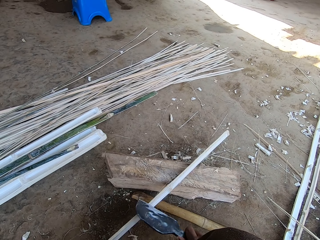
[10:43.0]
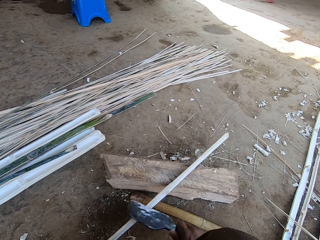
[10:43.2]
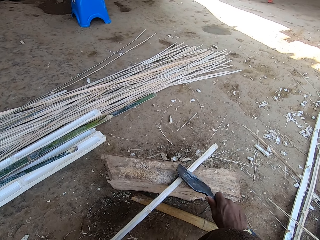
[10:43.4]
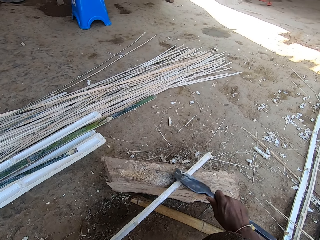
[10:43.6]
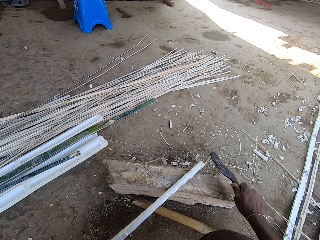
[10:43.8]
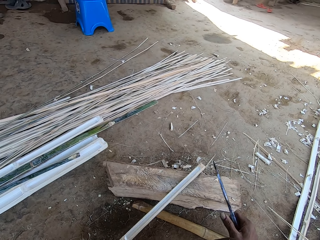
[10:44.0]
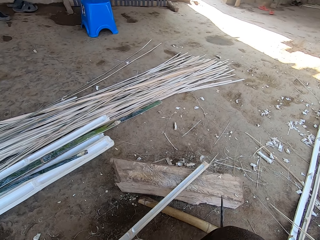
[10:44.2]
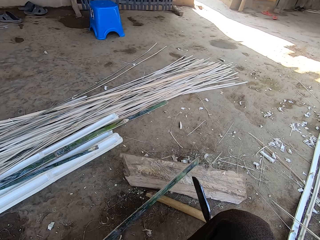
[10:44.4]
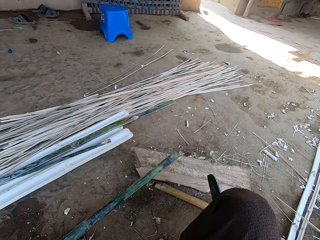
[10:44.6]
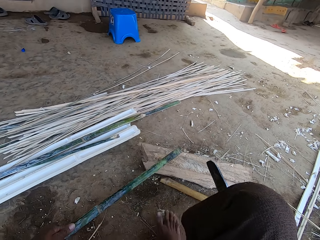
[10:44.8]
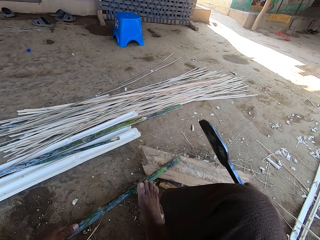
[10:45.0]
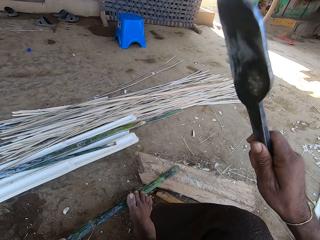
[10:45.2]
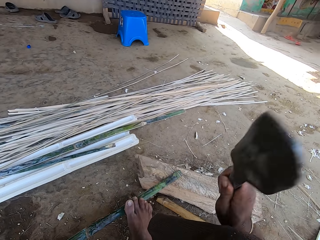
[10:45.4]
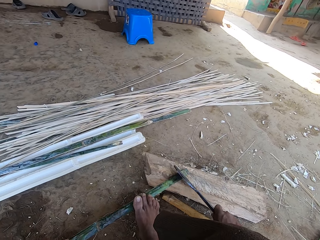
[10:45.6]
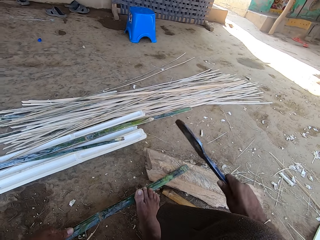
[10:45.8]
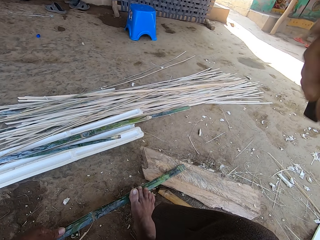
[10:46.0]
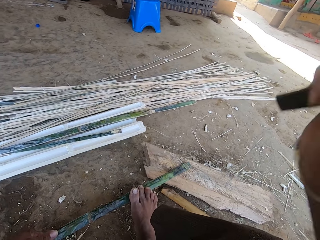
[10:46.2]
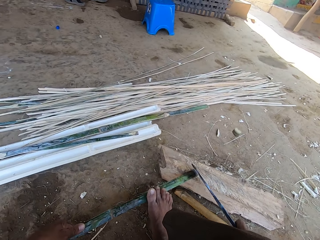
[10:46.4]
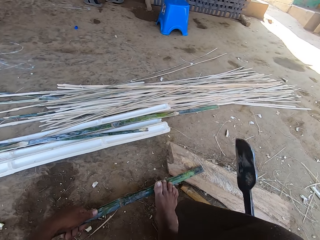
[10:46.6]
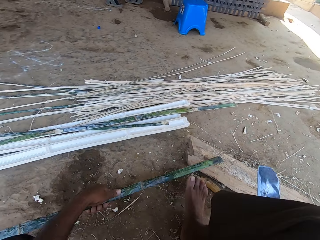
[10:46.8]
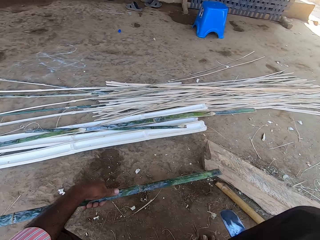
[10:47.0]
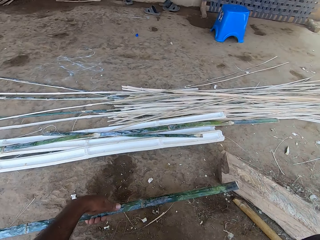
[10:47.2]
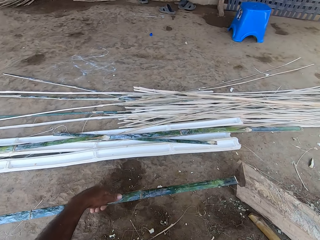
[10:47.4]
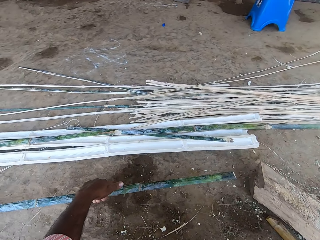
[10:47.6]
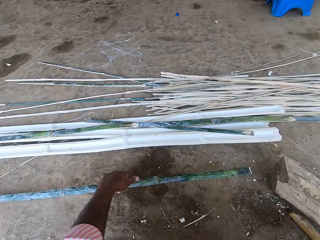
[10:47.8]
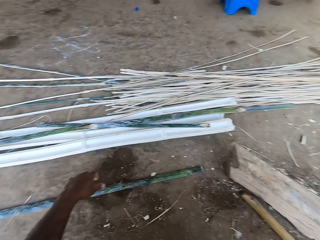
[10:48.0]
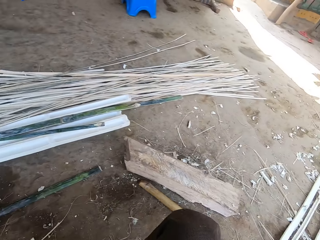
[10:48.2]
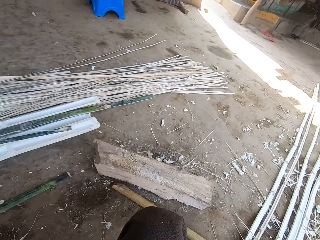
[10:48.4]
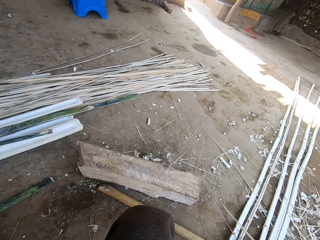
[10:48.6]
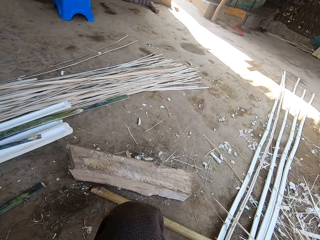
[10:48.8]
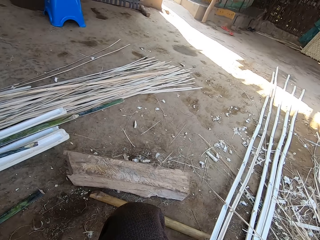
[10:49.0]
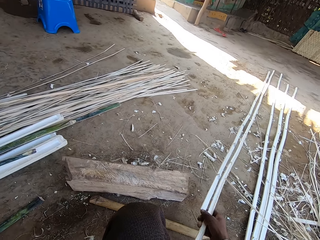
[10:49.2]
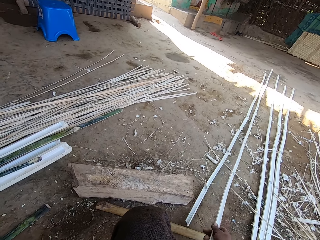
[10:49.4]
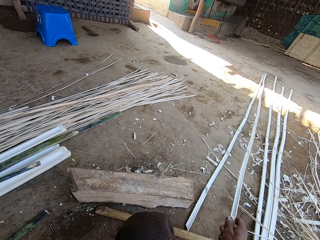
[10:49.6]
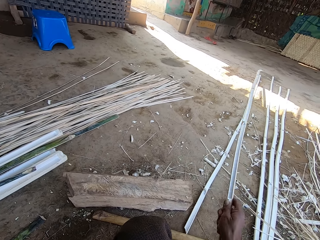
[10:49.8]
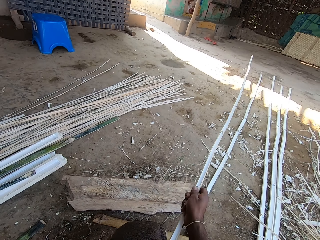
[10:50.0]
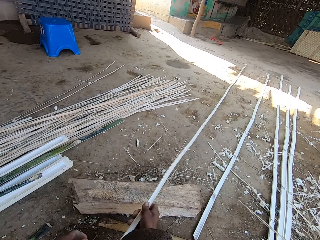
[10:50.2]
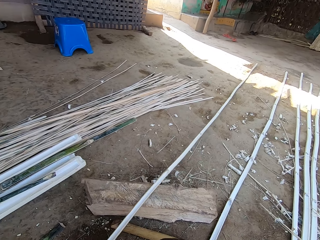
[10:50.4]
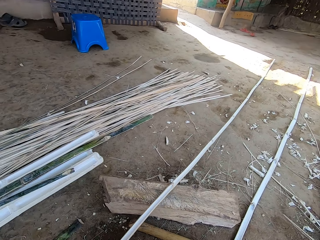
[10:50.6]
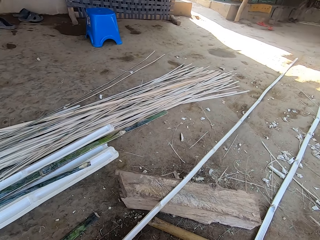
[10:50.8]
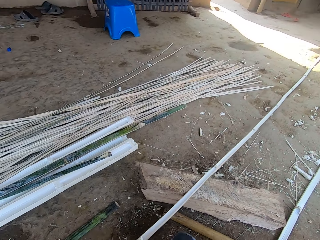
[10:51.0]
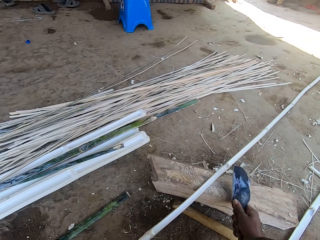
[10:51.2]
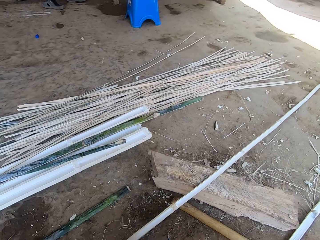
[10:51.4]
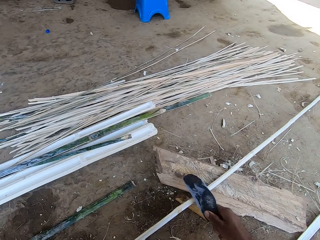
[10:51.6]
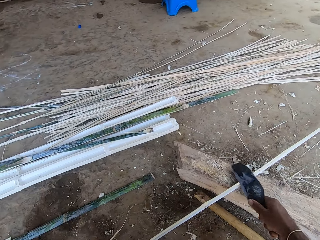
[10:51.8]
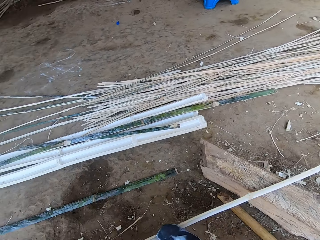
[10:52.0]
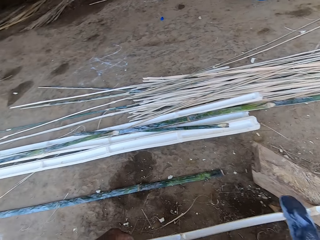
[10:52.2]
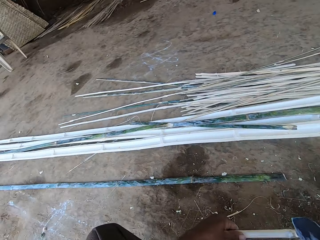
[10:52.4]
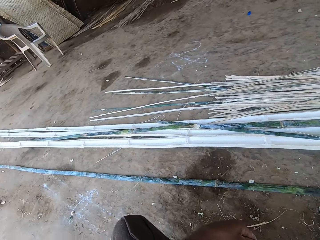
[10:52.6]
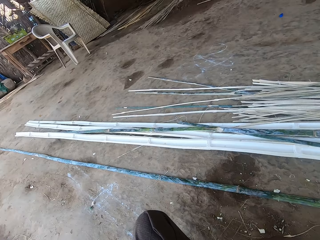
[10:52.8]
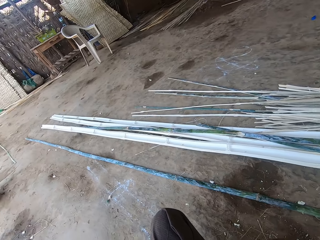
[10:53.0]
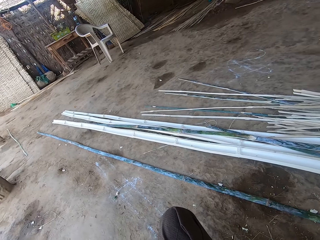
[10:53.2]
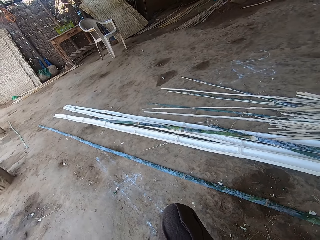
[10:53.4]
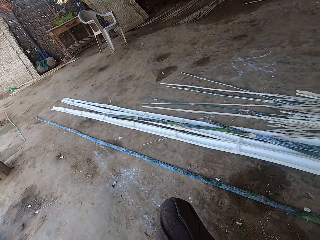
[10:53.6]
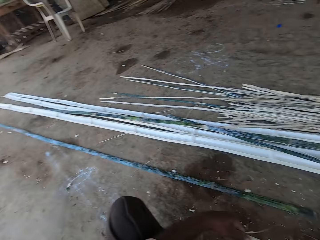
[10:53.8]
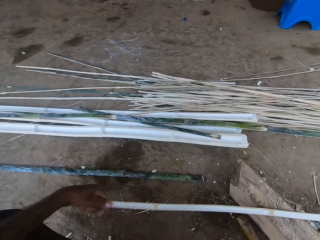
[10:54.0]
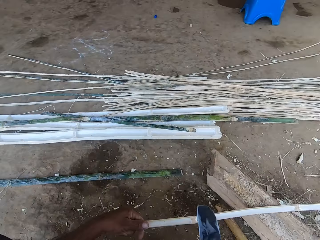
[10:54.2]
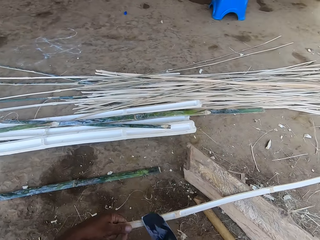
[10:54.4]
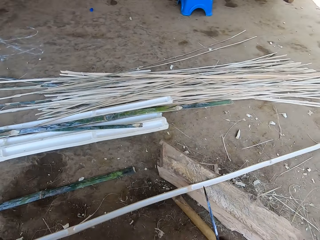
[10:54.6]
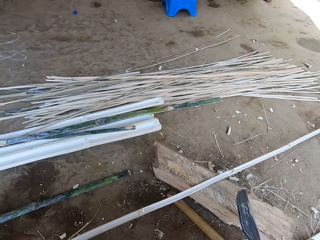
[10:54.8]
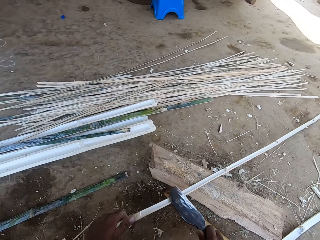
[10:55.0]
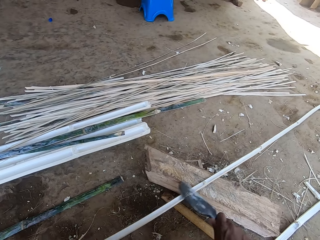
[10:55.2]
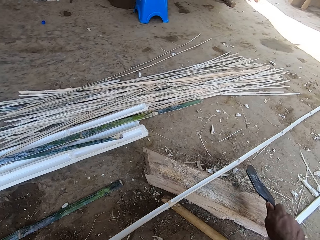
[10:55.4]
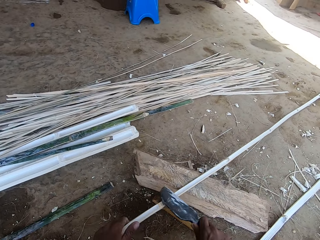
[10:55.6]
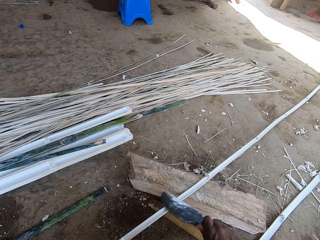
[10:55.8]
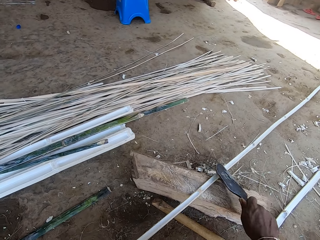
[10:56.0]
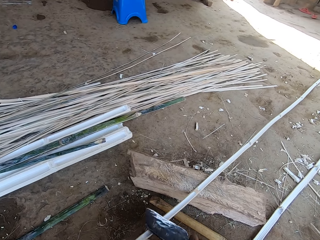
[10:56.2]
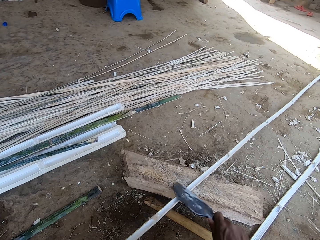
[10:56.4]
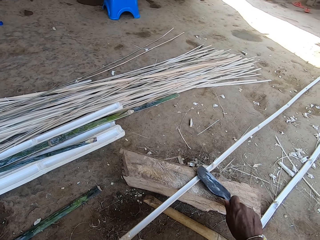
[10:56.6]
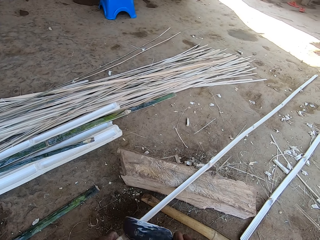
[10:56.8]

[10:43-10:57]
The camera wearer turns the bamboo. They cut the bamboo stick. They put the bamboo on the floor. They pick the bamboo stick. They smoothen the bamboo stick with a knife.

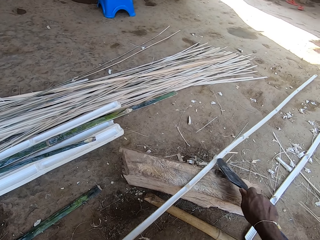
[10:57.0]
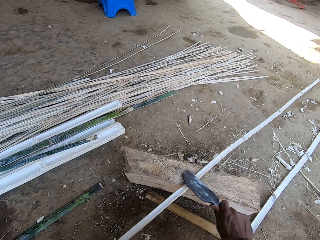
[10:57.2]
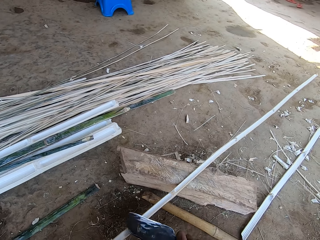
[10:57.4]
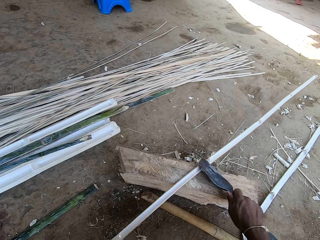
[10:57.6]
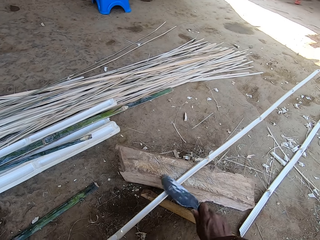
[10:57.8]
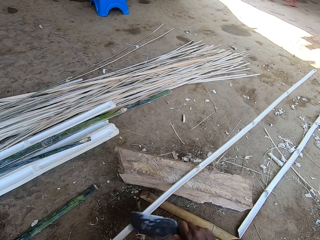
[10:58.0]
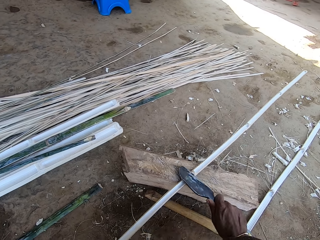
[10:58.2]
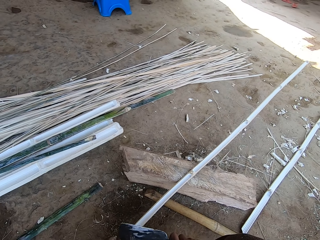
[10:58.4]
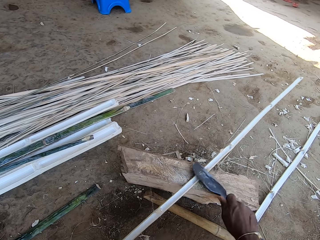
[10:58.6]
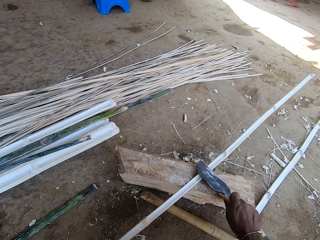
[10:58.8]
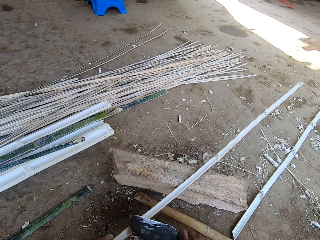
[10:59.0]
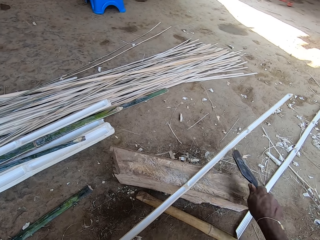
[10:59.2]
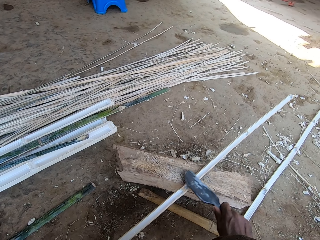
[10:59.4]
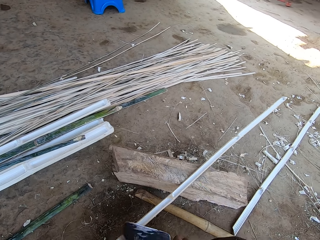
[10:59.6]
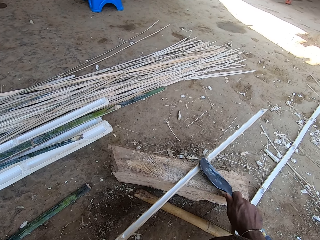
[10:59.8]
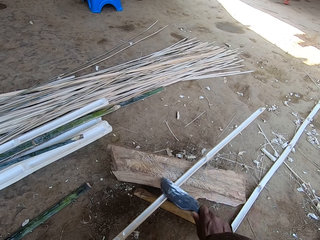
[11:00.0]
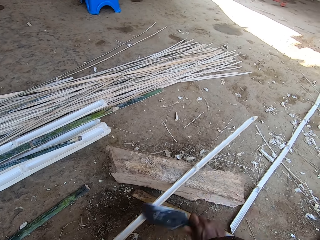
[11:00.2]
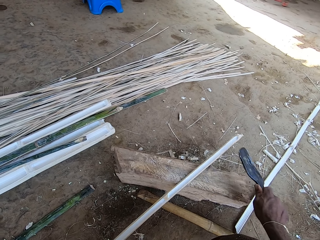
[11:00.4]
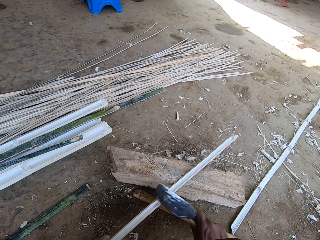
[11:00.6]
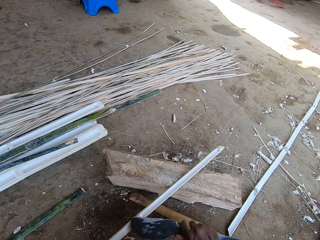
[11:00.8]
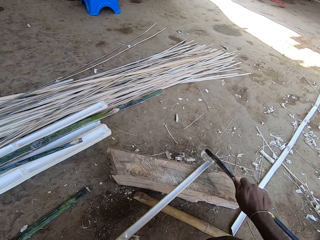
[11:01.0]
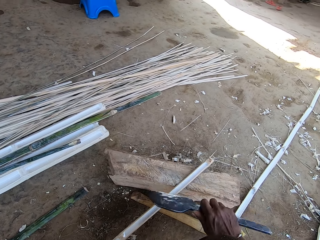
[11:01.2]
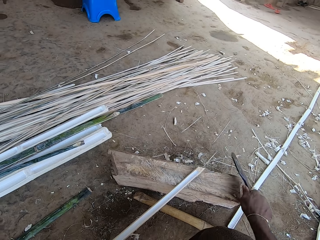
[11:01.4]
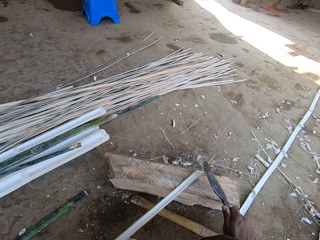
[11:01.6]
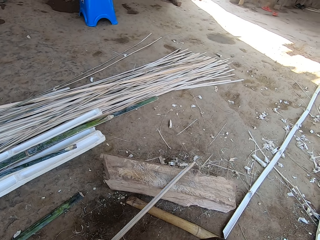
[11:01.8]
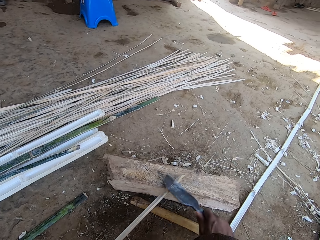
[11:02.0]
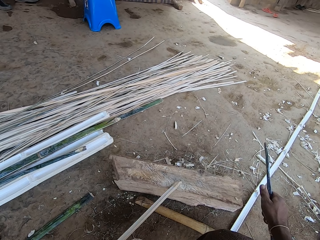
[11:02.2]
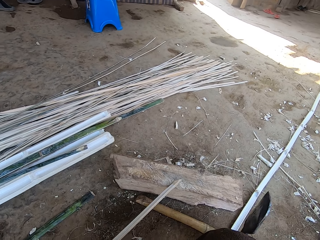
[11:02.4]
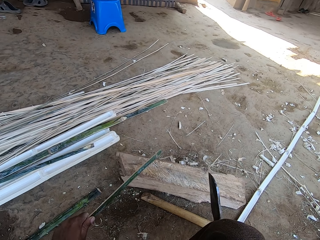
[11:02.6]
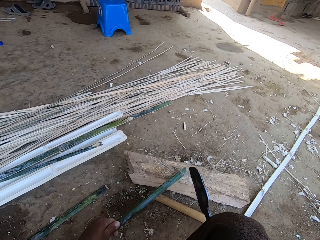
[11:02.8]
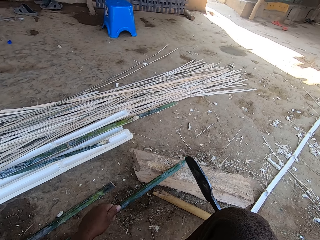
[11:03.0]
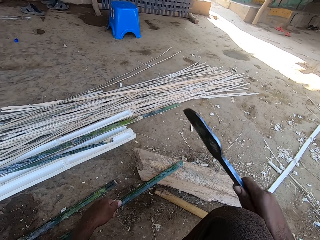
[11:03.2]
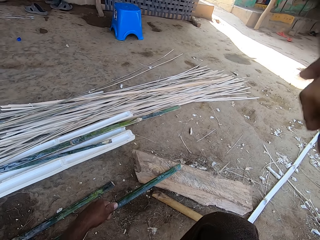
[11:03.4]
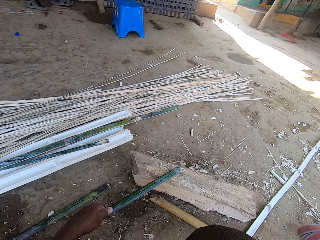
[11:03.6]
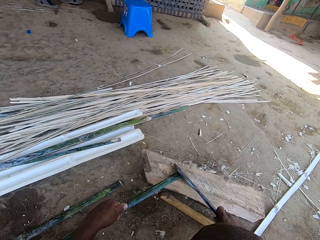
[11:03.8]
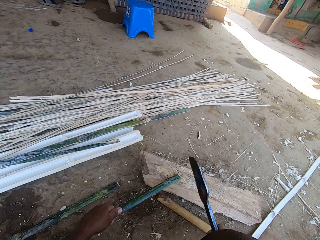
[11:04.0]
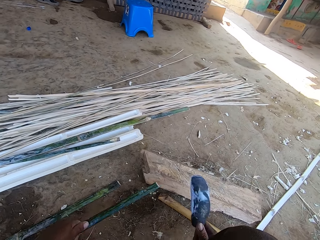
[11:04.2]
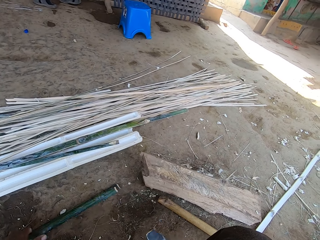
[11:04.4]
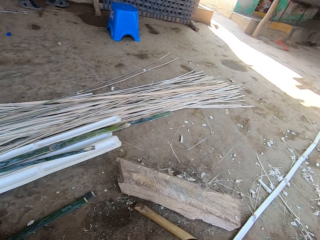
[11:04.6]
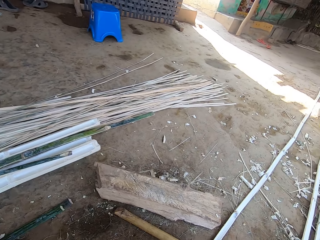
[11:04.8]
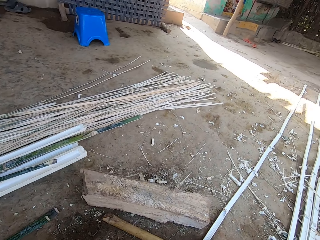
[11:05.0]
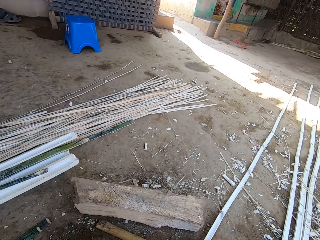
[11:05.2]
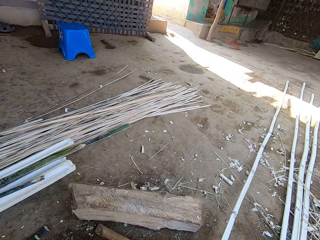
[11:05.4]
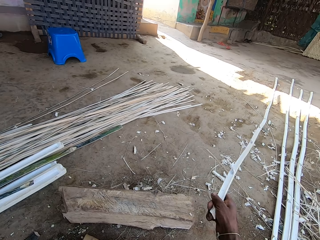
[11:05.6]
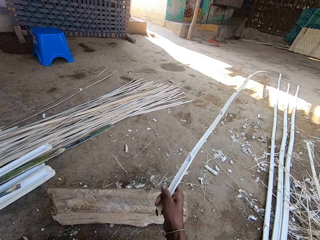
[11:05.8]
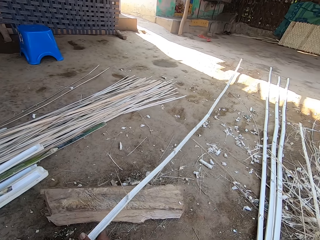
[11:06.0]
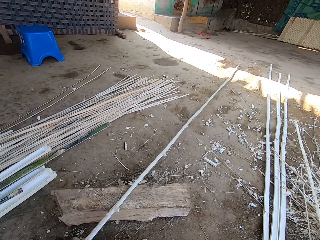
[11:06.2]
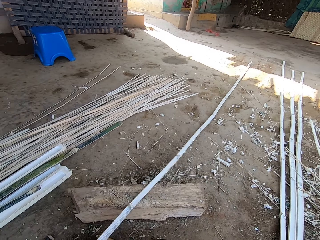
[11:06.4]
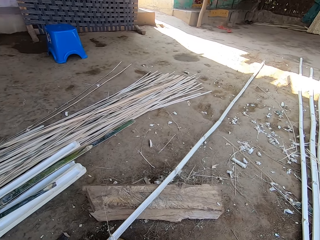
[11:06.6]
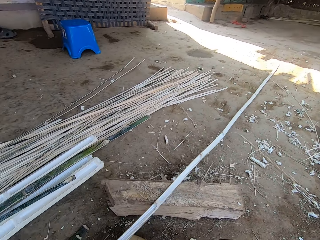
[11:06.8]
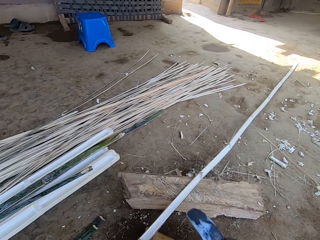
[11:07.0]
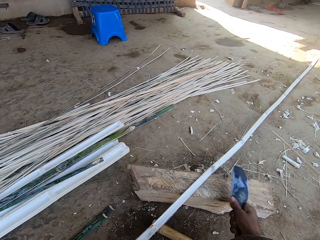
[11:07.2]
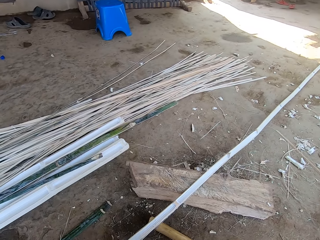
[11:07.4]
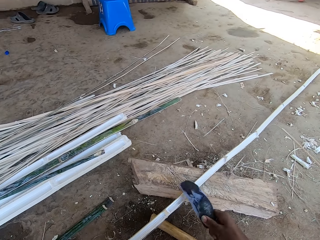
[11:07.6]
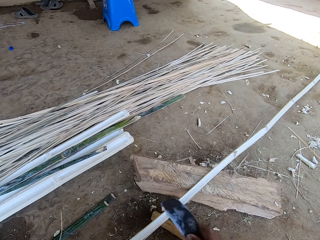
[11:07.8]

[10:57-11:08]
The camera wearer turns the bamboo. They cut the bamboo stick. They put the bamboo on the floor. They pick a bamboo stick.
